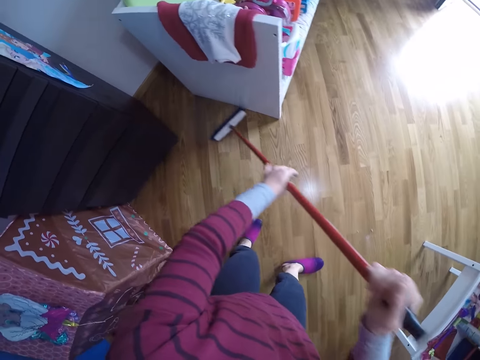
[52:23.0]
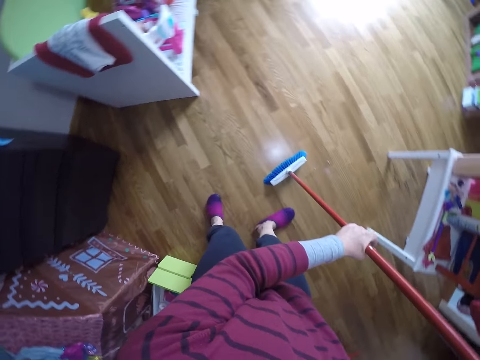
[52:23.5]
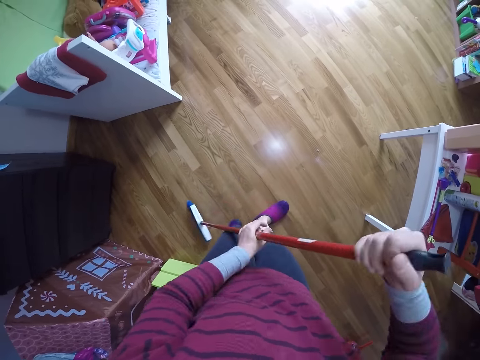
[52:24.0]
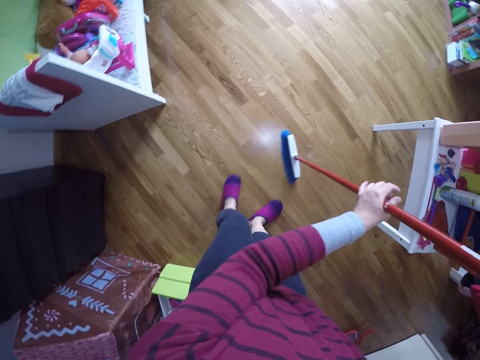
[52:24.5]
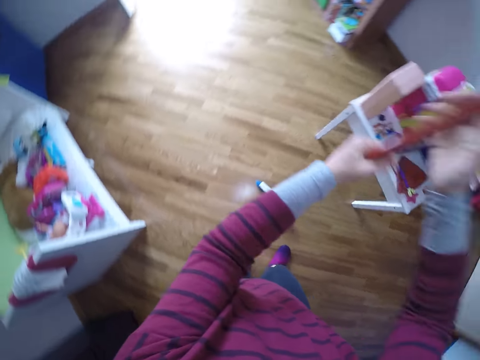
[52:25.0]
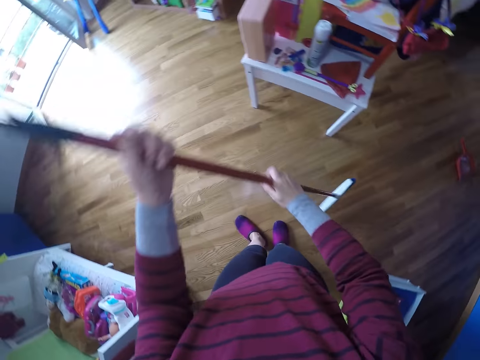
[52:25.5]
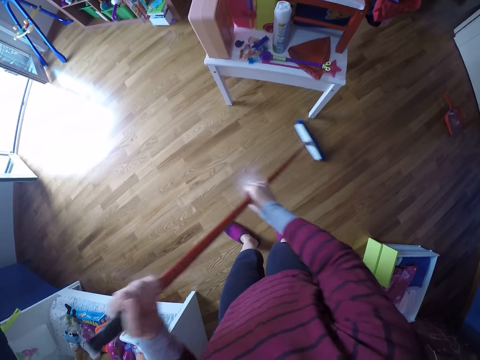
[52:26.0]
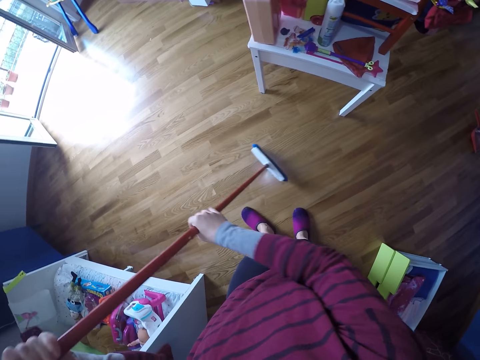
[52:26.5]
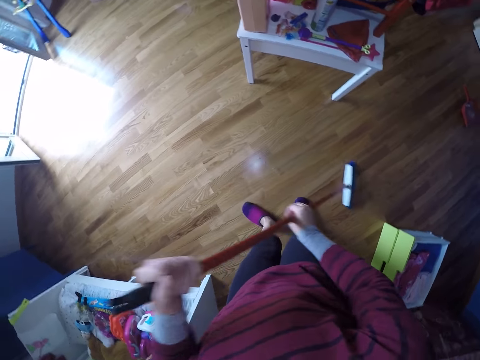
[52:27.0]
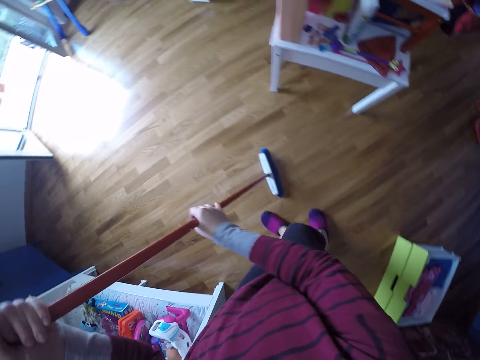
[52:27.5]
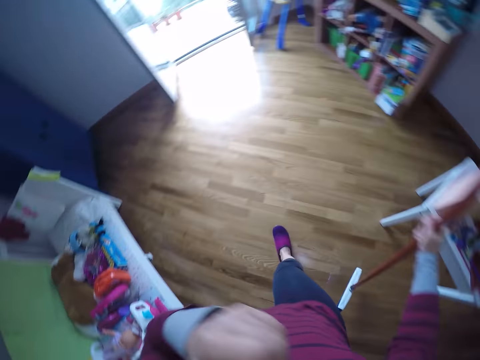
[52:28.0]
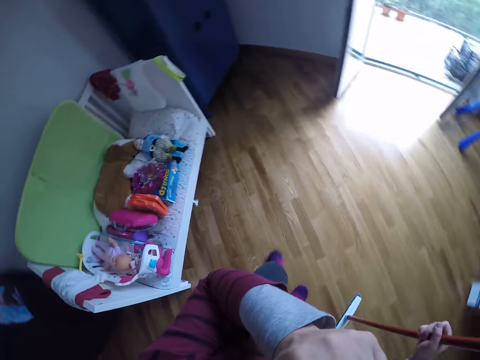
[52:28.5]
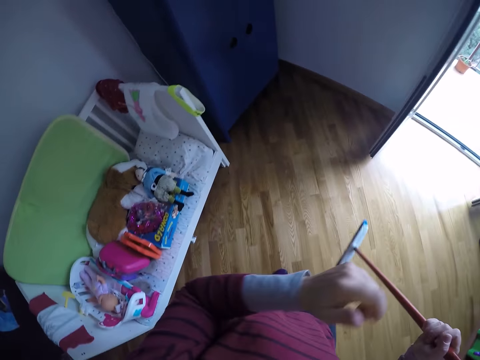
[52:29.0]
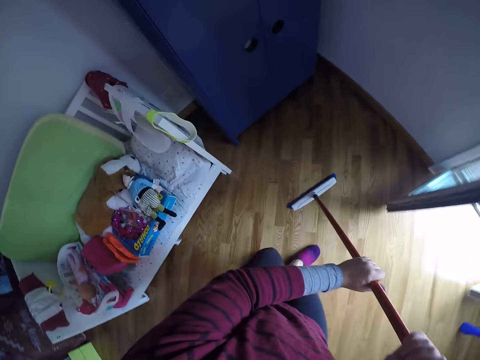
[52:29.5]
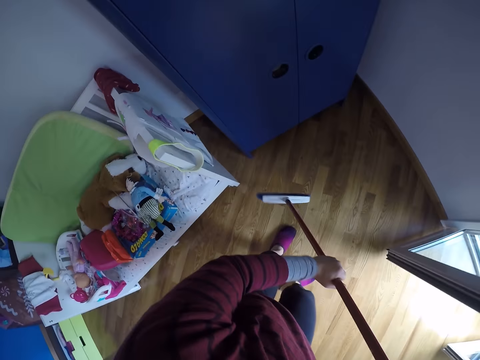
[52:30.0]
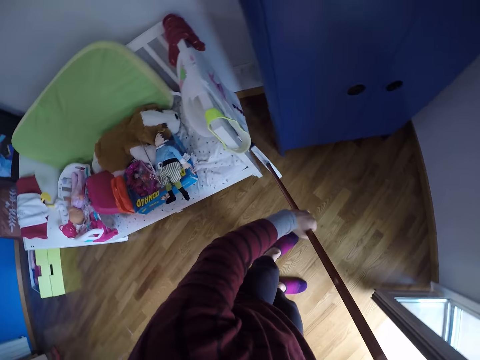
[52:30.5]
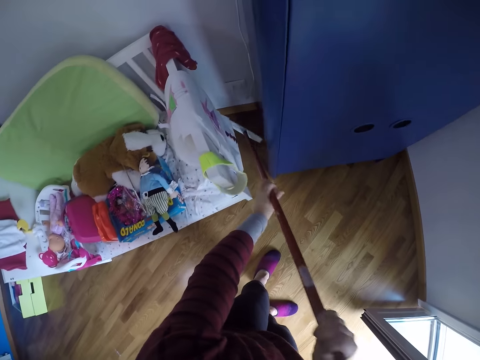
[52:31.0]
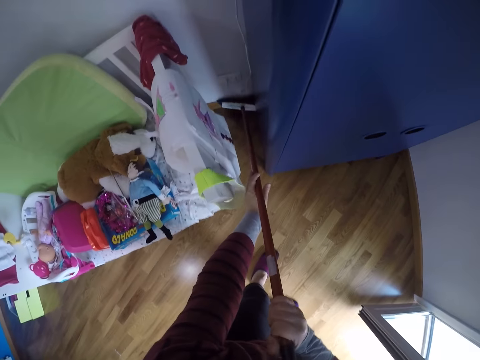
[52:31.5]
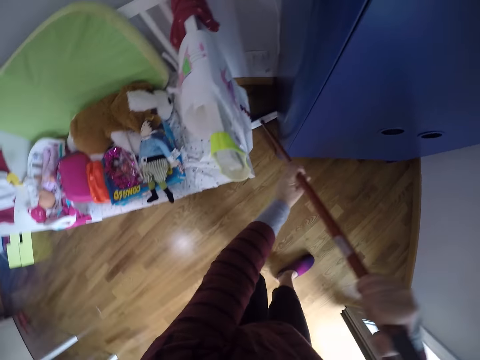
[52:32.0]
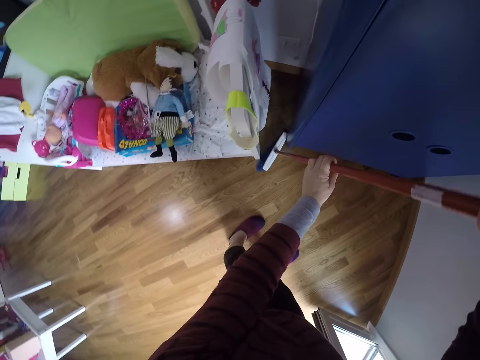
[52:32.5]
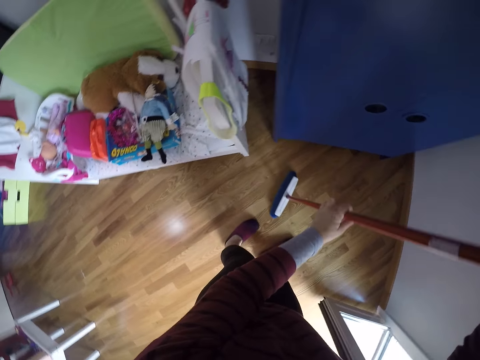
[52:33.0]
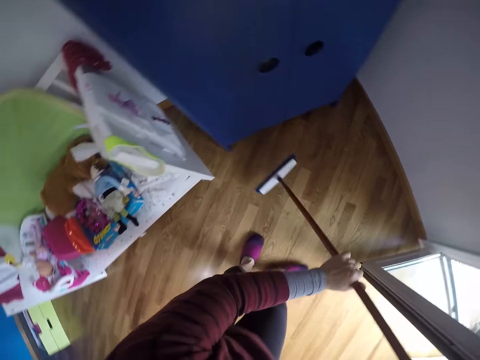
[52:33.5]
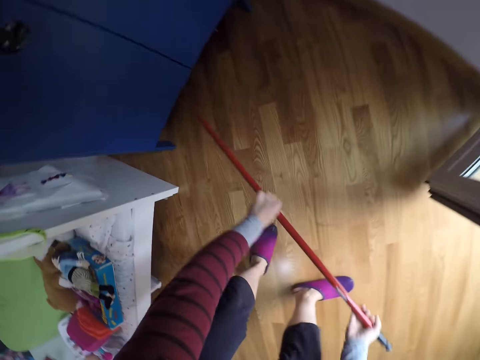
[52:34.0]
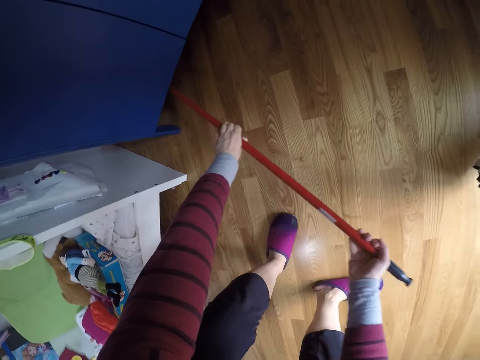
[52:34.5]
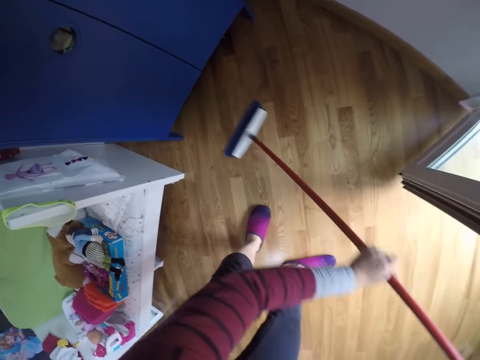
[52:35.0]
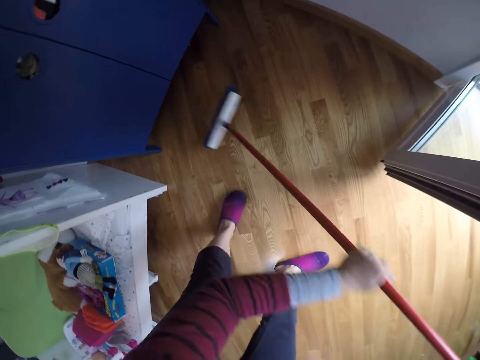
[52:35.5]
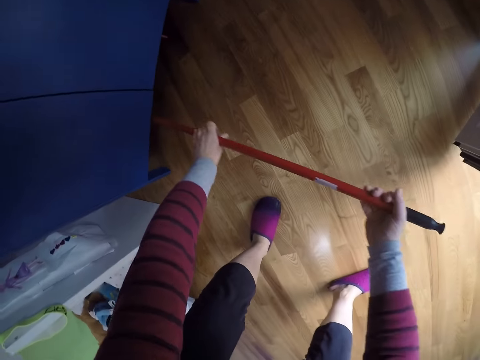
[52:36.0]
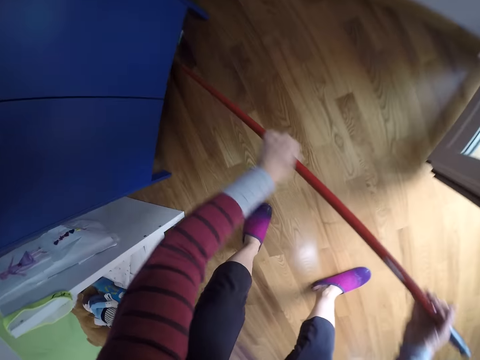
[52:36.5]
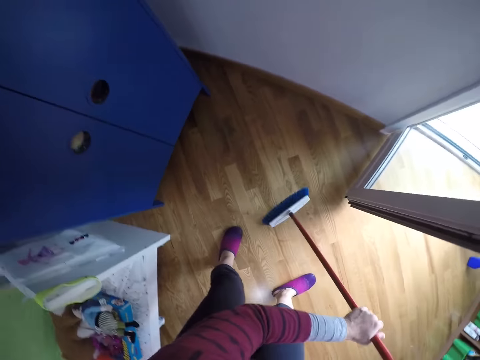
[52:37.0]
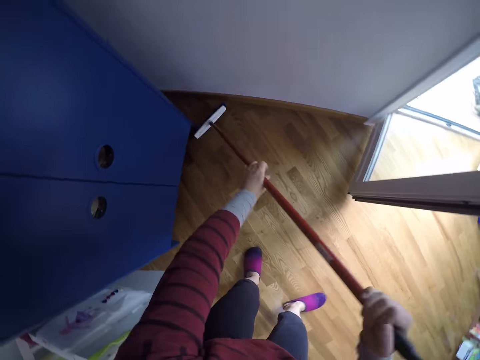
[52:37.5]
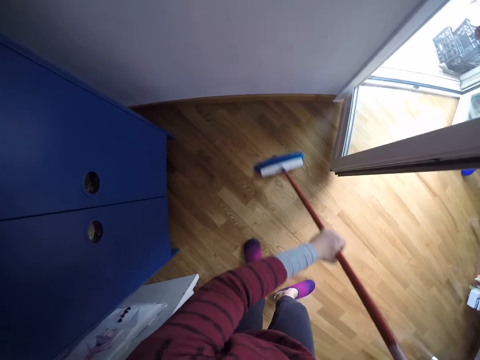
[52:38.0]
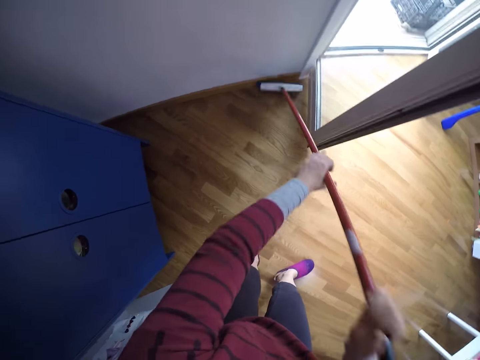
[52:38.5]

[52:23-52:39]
The camera wearer turns around and sweeps the house with a long handled broom. They walk around, touch their face and walk around. They hold the broom with both hands. They move the long handled broom forward. They sweep the house with the long handled broom. They move the long handled broom under the cabinet. They sweep the house with the long handled broom.

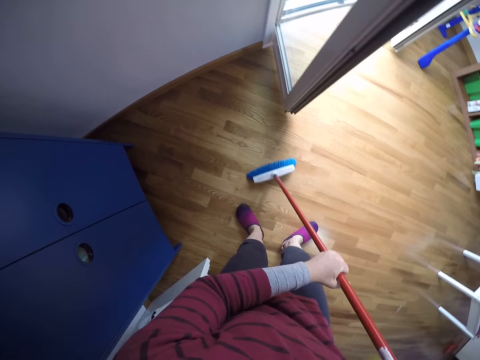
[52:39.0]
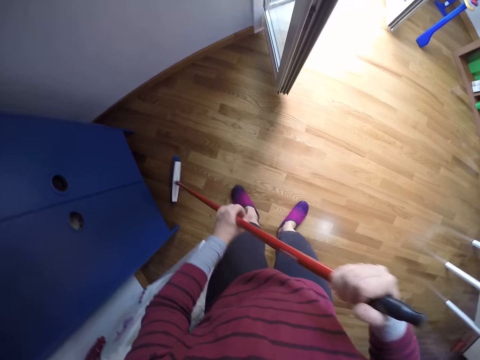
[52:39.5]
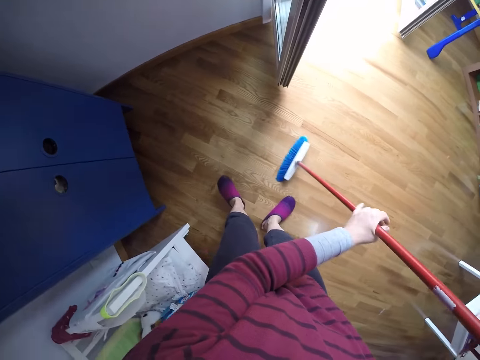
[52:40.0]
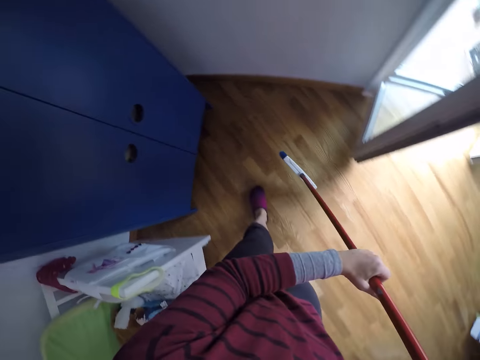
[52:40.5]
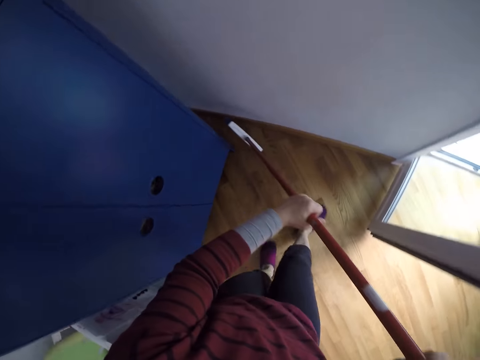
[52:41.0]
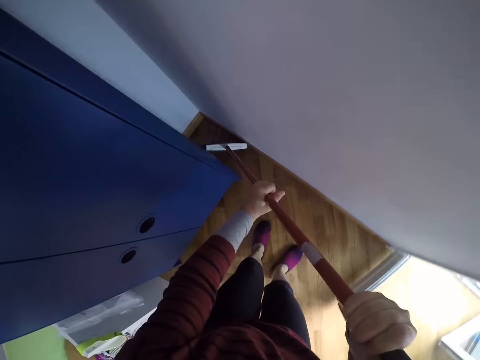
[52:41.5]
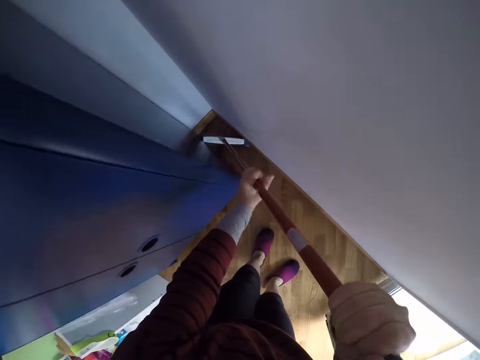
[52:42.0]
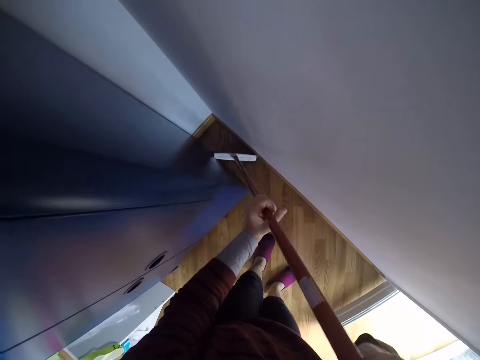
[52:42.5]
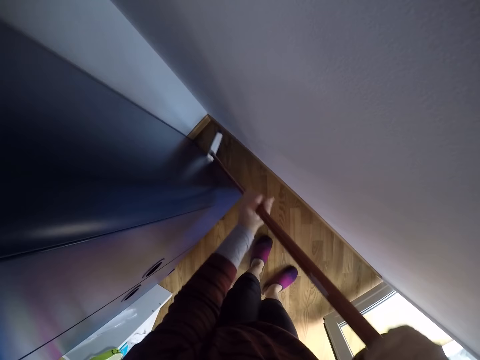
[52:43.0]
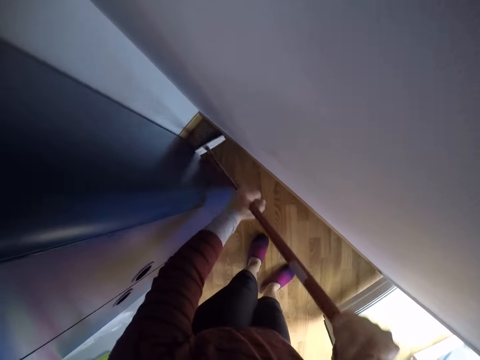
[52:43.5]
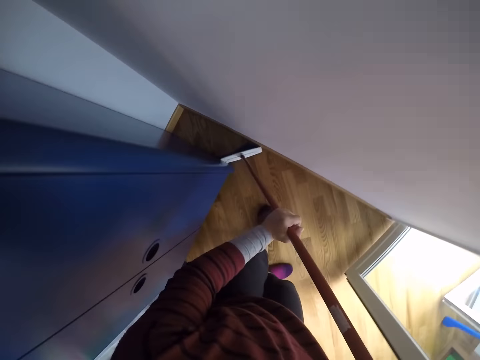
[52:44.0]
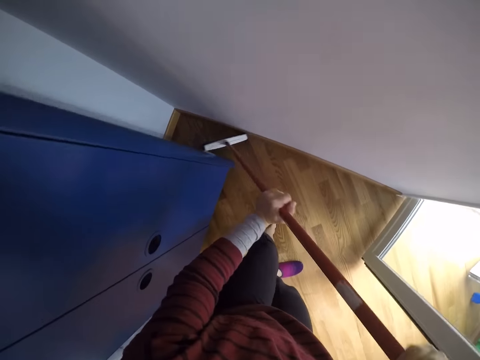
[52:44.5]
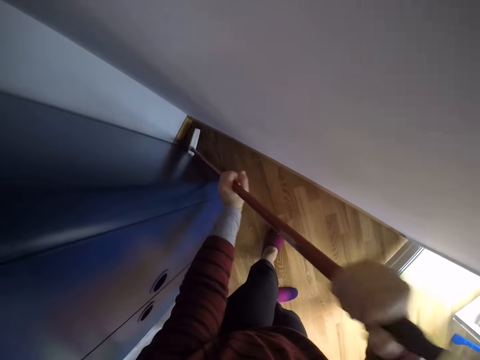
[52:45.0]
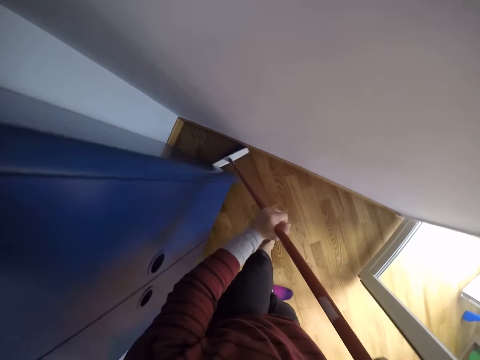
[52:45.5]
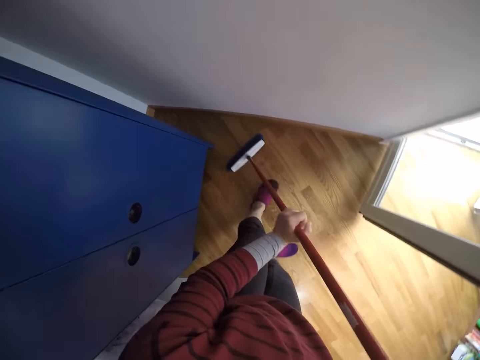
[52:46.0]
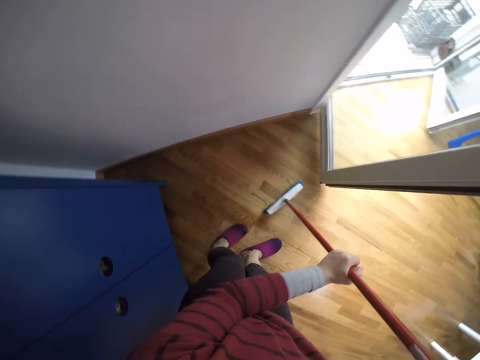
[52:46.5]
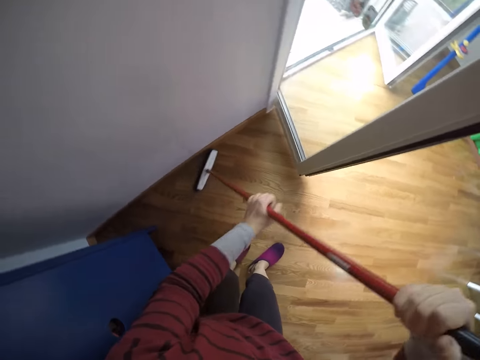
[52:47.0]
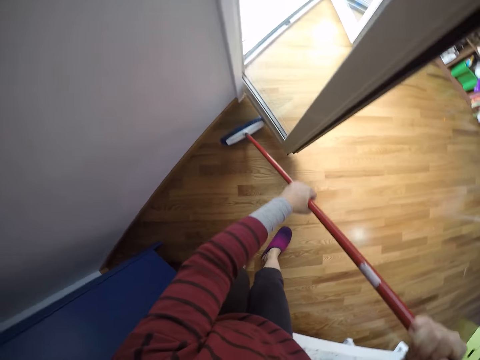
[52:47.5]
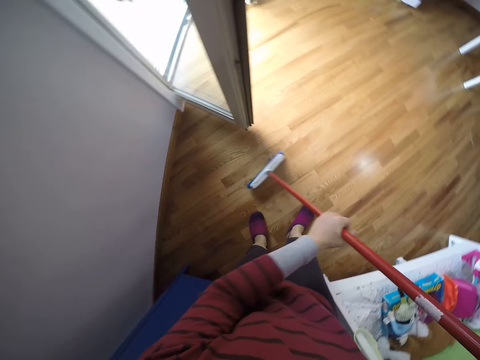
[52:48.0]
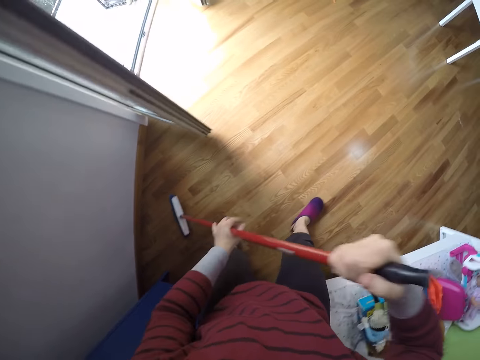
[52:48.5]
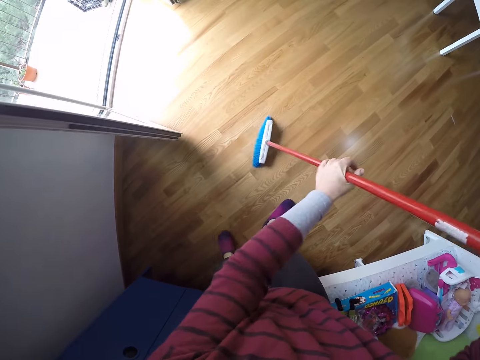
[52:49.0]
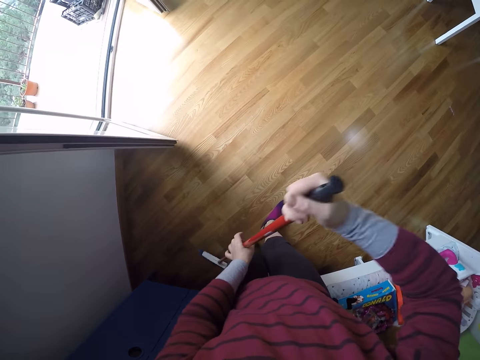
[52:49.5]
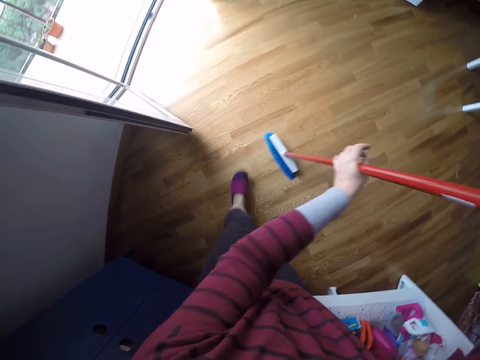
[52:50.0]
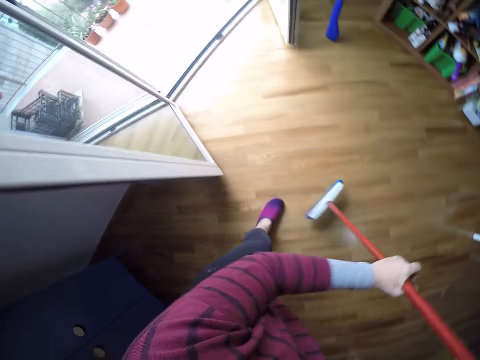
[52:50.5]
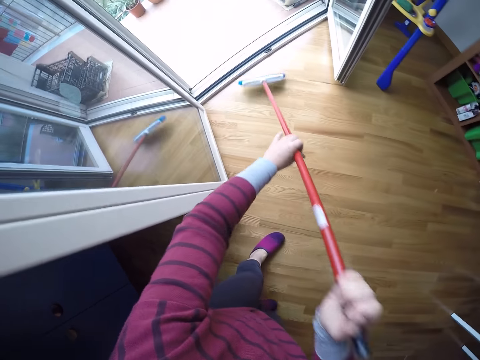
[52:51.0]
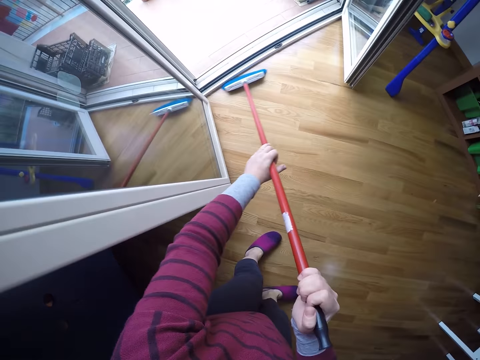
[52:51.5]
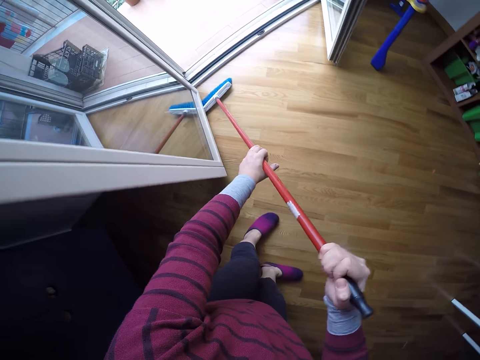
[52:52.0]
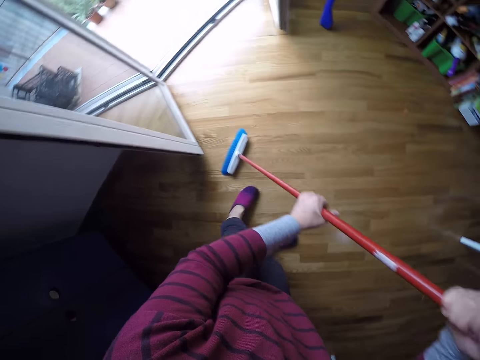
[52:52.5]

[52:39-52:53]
The camera wearer moves the long handled broom forward. They sweep the house with the long handled broom. They move the long handled broom forward. They sweep the house with the long handled broom.
